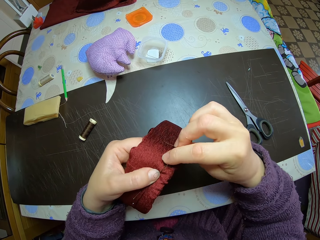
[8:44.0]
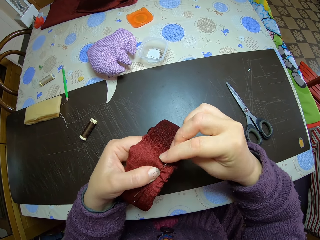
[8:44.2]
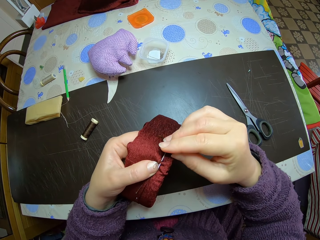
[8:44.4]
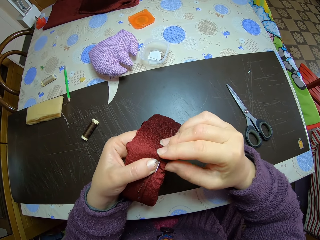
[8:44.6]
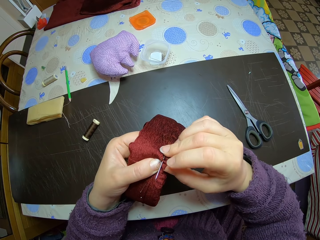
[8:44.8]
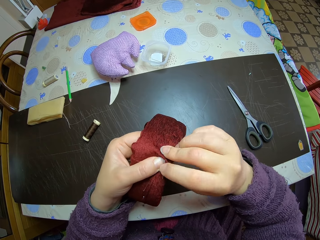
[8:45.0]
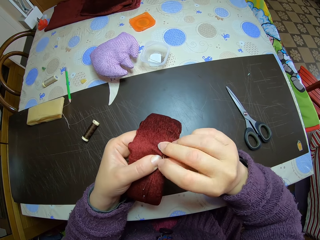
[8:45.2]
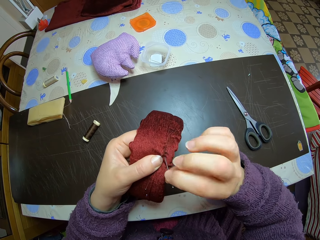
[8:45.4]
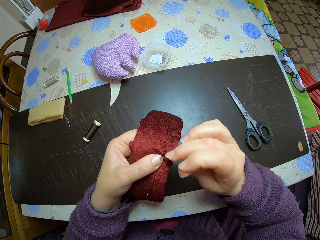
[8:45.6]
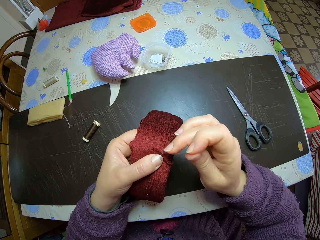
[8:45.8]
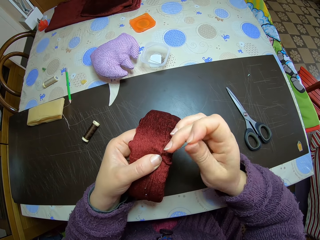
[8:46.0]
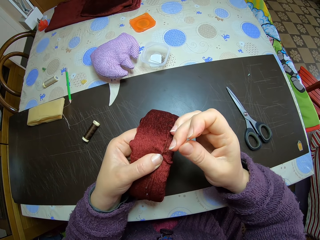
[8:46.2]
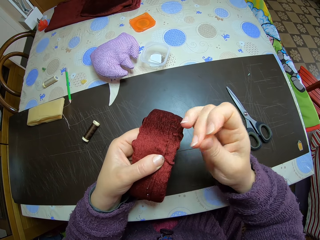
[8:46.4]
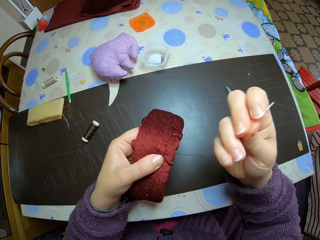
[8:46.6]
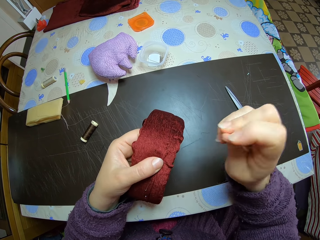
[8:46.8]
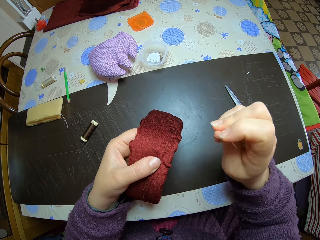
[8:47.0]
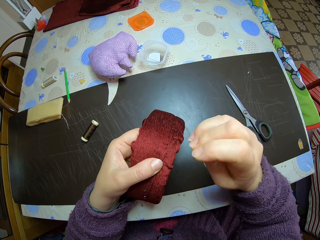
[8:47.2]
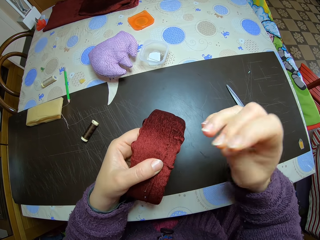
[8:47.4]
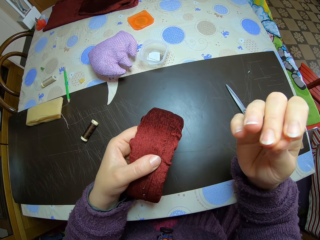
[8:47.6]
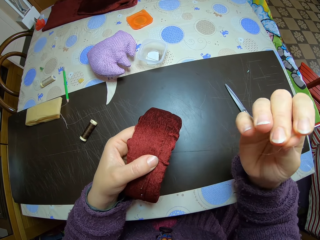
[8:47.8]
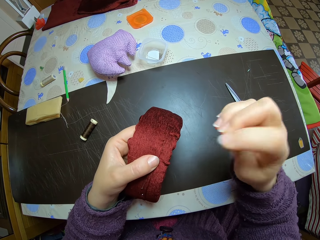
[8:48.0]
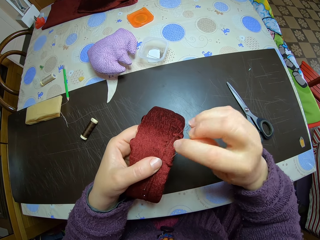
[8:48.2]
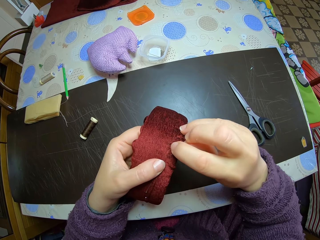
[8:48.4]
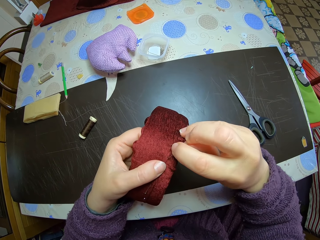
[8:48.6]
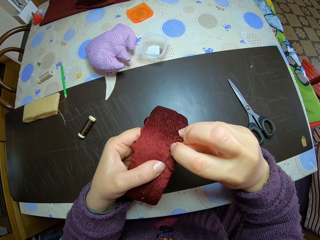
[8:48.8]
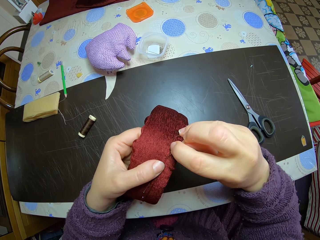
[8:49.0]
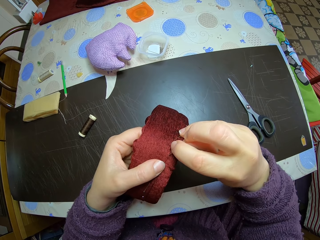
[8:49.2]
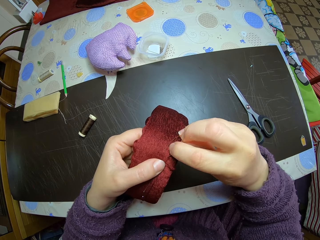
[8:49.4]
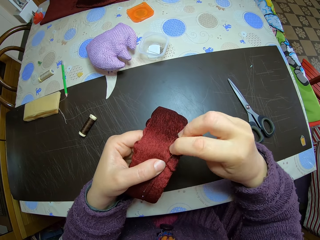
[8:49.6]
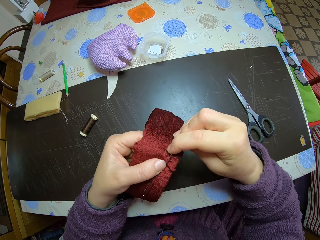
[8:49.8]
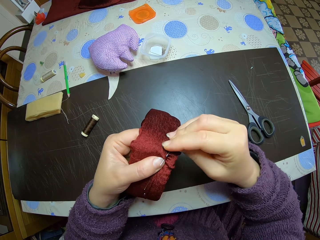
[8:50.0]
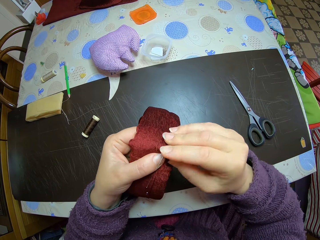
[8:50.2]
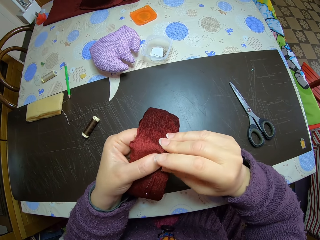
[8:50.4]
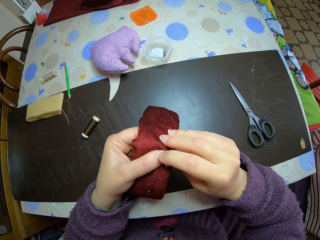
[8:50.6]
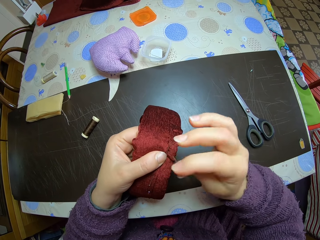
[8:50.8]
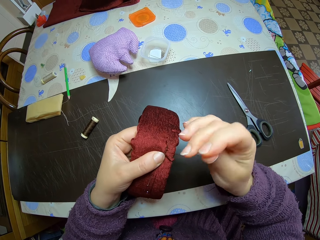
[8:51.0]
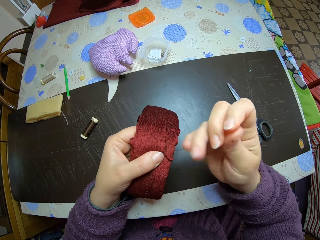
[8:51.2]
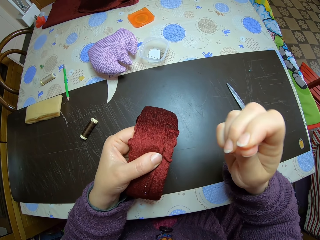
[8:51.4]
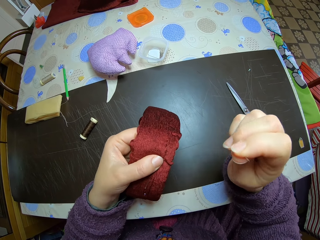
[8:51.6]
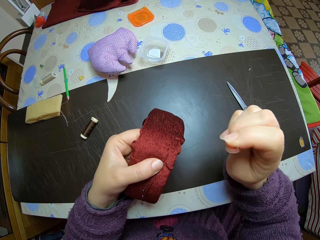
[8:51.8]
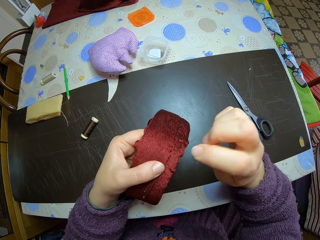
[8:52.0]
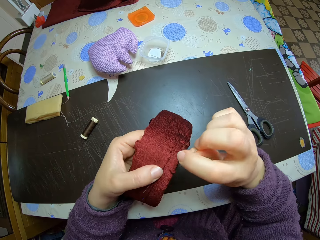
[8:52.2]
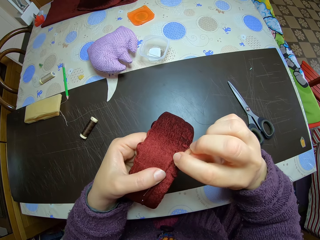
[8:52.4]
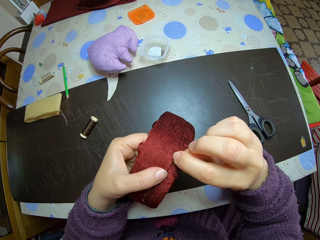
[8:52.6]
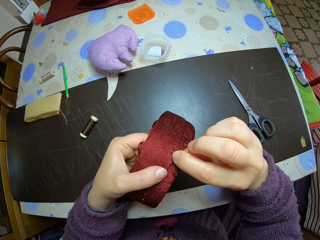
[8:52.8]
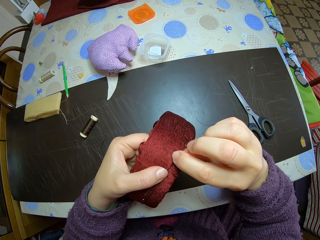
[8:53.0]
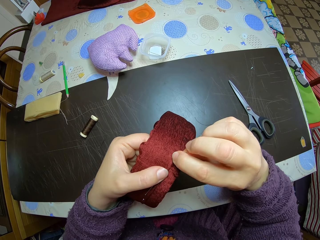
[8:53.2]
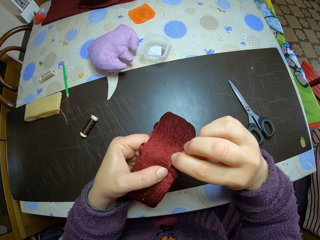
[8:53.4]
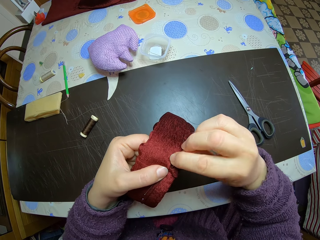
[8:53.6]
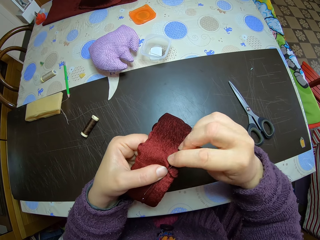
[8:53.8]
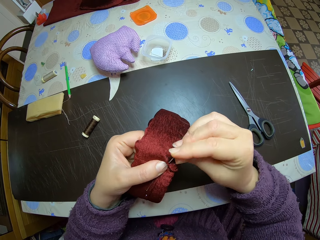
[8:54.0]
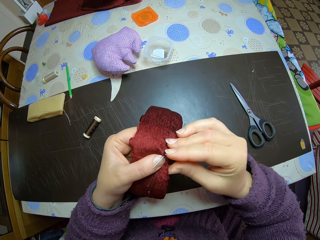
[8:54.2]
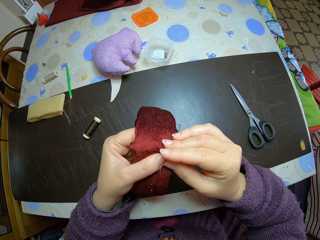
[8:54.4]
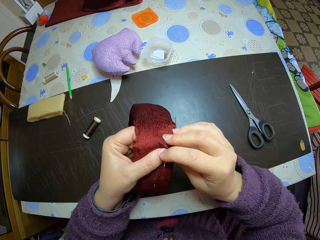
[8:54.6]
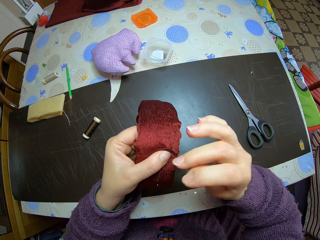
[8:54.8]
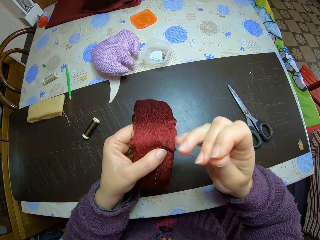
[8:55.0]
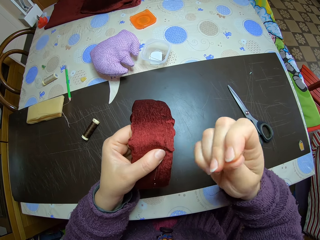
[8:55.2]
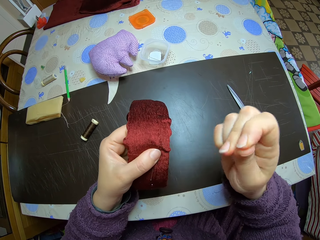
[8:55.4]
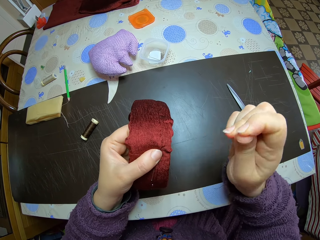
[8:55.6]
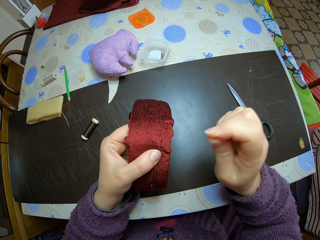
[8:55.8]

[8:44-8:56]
The camera wearer pulls out the needle from the material with her right hand. She sews the material with her right hand. She pulls out the needle from the material with her right hand. She sews the material with her right hand. She pulls out the needle from the material with her right hand.

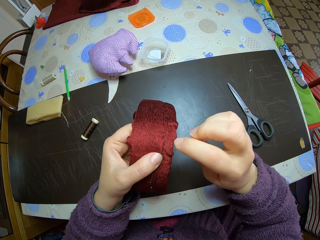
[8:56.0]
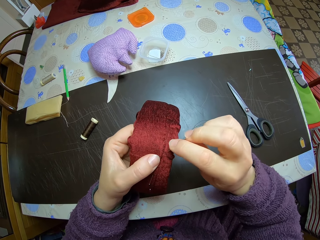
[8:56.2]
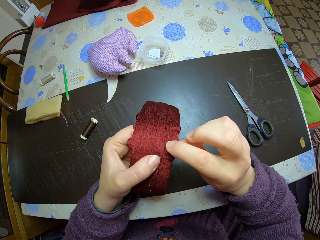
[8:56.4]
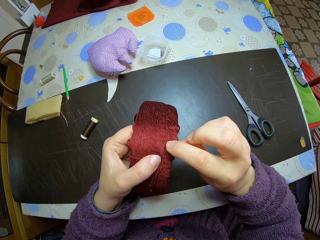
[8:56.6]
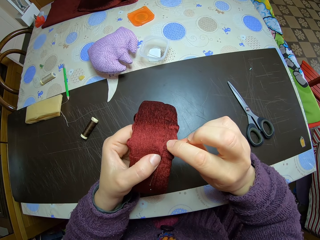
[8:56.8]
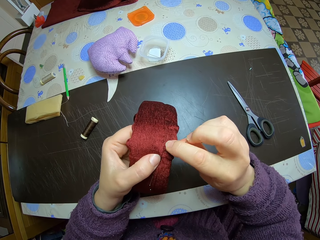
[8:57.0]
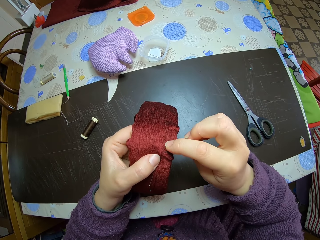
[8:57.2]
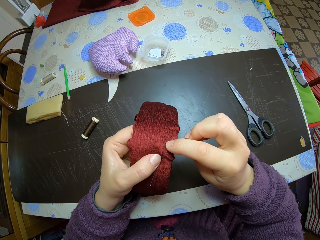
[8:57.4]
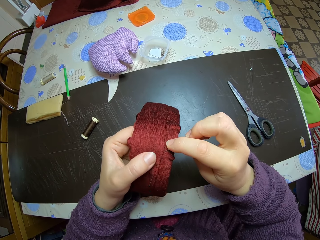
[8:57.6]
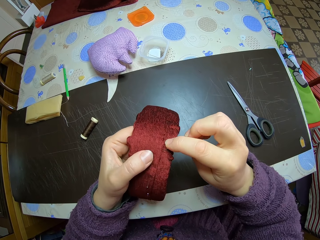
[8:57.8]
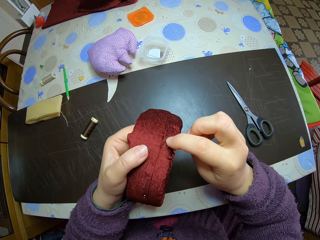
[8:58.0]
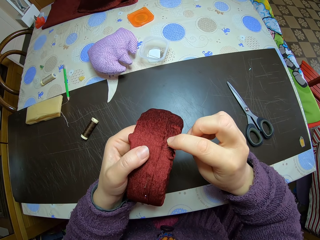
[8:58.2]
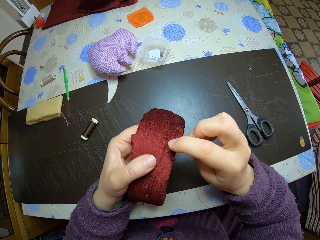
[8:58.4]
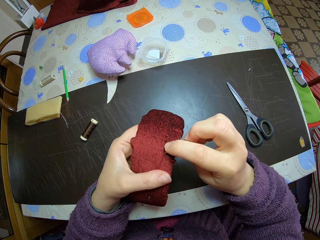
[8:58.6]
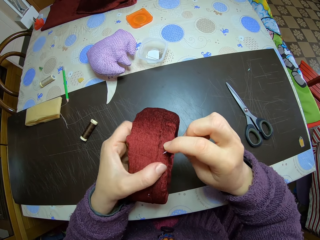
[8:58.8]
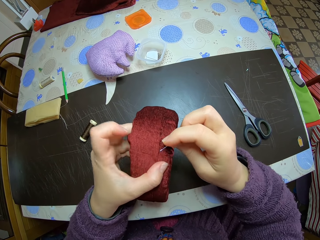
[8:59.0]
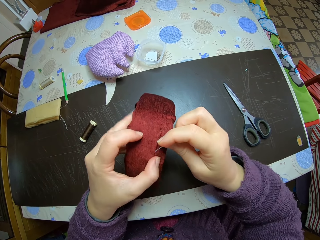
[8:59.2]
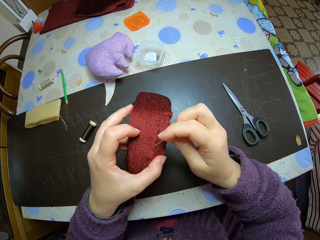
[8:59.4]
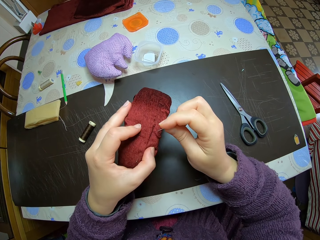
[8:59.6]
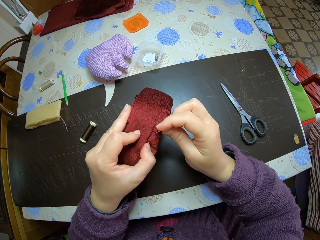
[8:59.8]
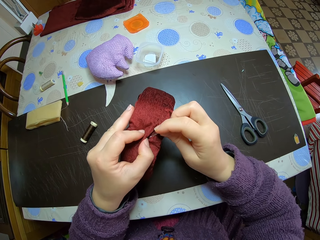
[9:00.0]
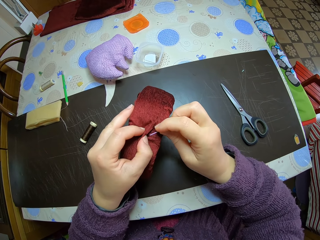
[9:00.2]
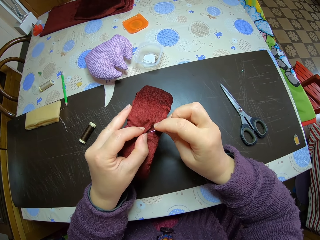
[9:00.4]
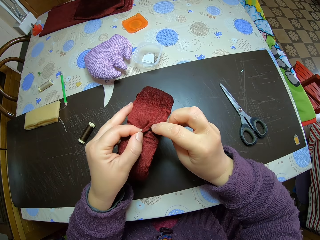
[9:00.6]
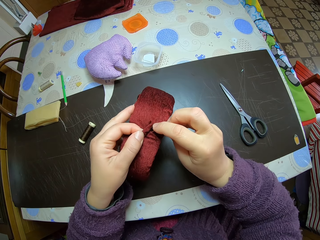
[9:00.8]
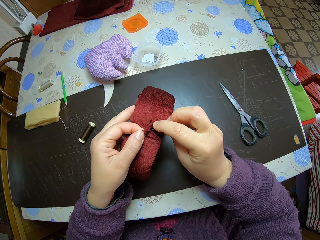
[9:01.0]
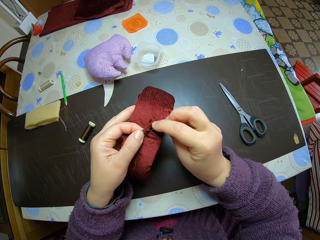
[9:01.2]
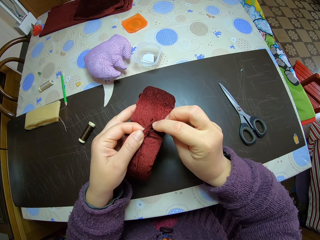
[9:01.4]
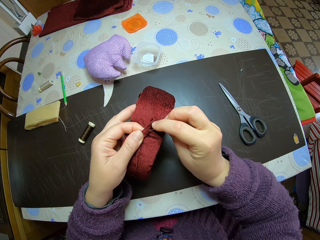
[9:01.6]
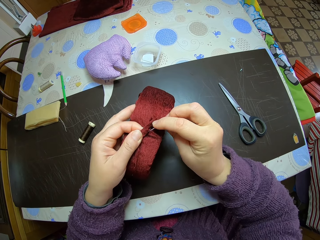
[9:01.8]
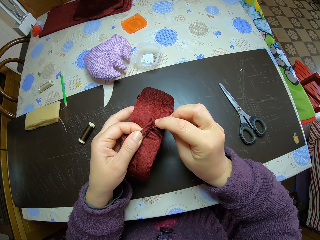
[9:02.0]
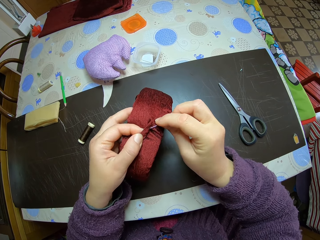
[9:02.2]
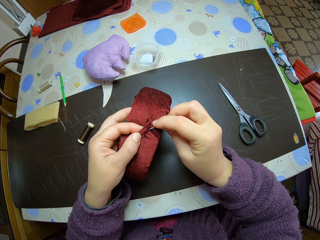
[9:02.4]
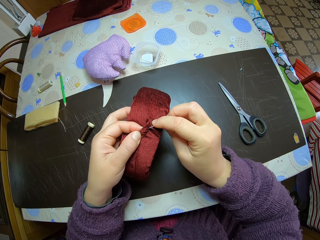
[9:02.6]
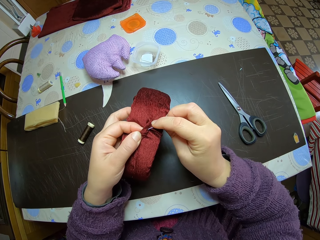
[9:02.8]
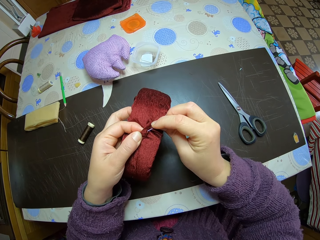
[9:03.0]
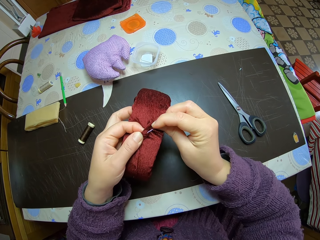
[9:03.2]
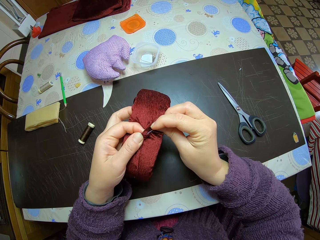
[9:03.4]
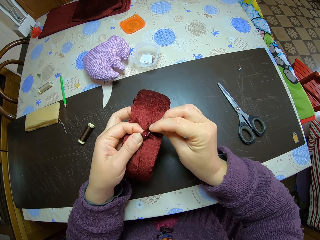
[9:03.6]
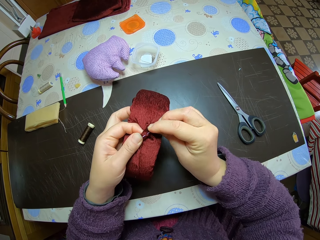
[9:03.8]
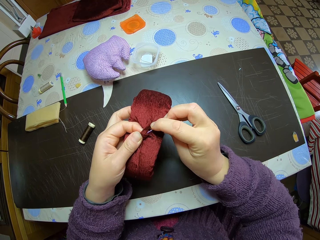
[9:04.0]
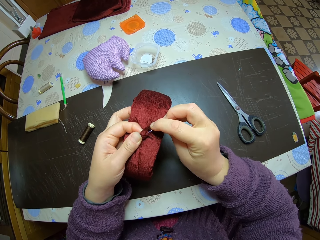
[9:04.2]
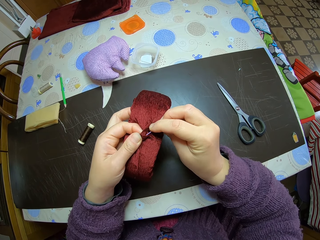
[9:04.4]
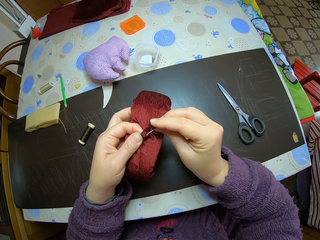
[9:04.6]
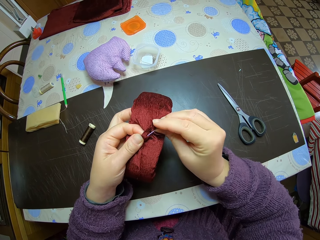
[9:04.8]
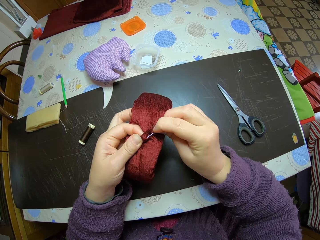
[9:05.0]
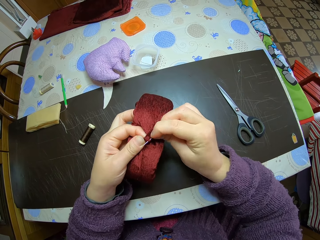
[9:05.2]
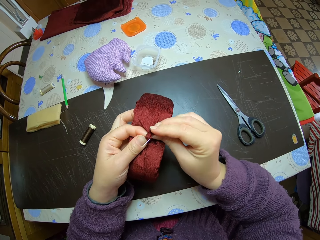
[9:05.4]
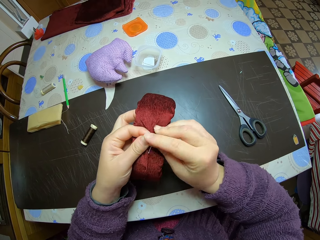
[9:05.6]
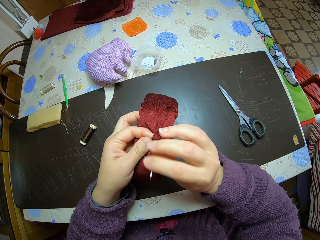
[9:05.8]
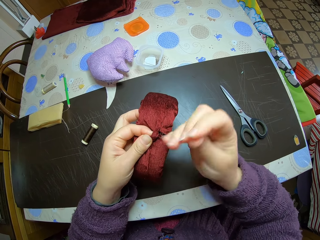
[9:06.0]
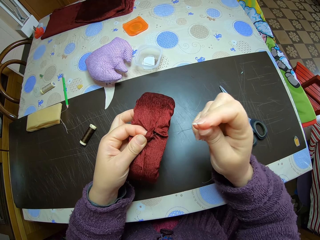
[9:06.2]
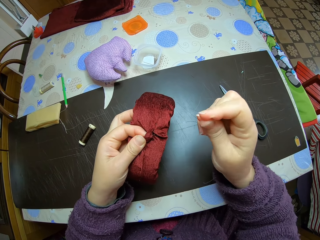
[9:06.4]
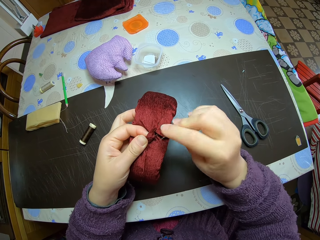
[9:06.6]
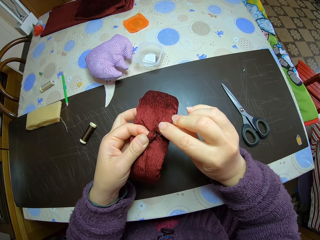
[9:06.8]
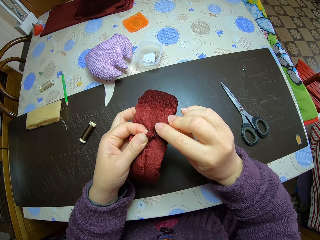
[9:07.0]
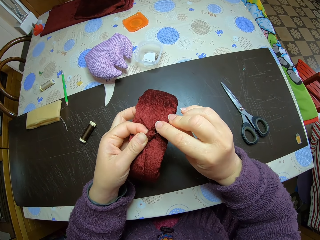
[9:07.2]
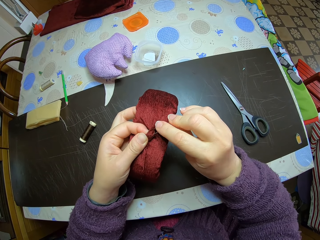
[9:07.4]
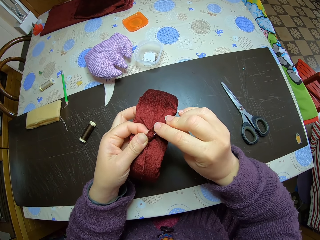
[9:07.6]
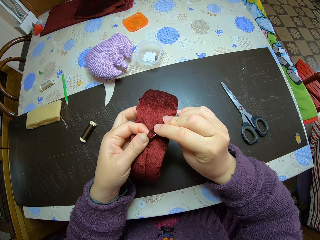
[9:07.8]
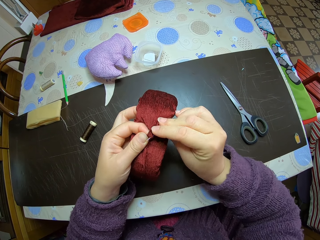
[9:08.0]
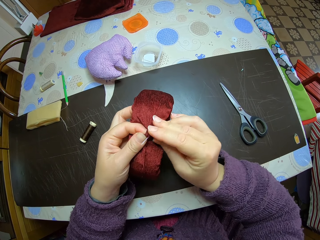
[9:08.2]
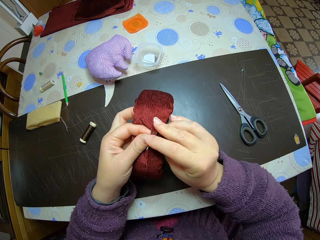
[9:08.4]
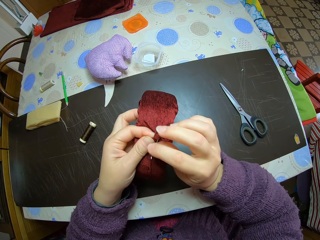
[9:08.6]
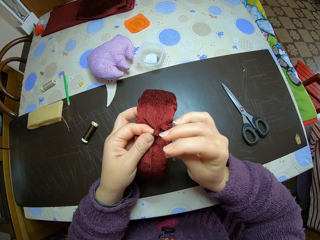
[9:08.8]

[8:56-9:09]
The camera wearer takes the needle close to the material with her right hand. She adjusts the material on her left hand. She raises the middle folding of the material with her left hand. She sews the middle of the material with her right hand. She pulls out the needle from the material with her right hand. She sews the middle of the material with her right hand.
